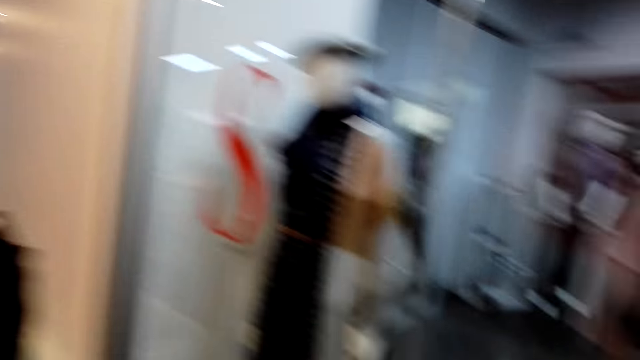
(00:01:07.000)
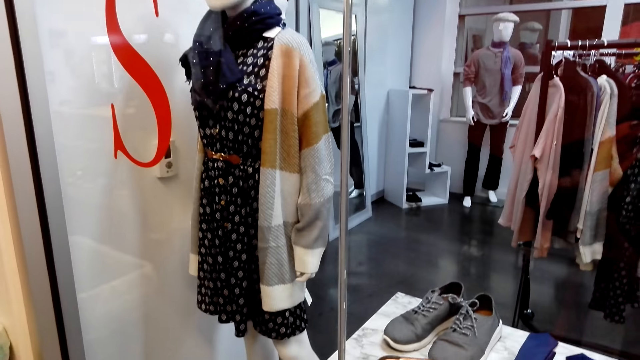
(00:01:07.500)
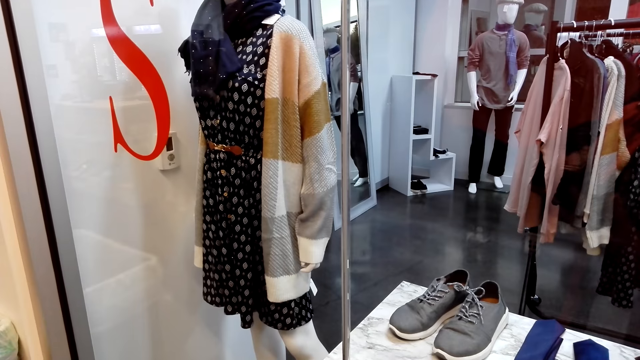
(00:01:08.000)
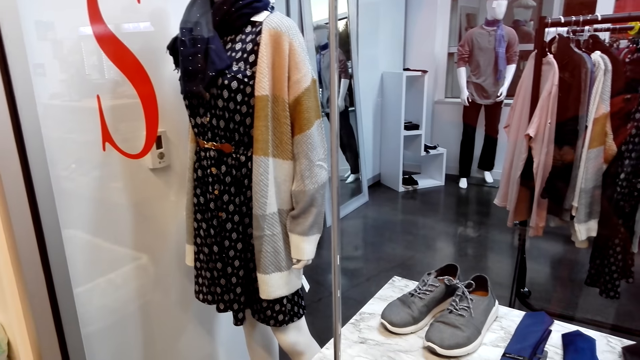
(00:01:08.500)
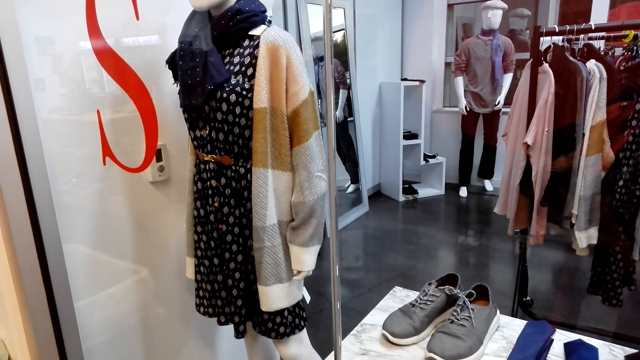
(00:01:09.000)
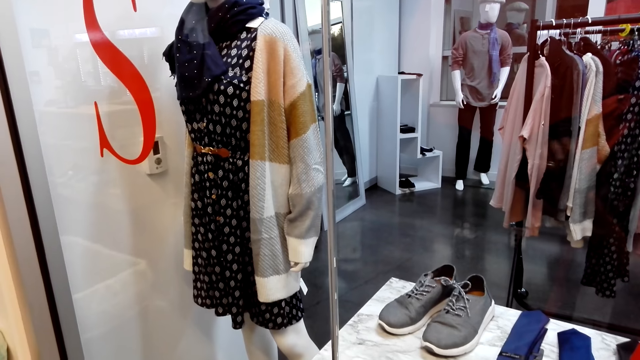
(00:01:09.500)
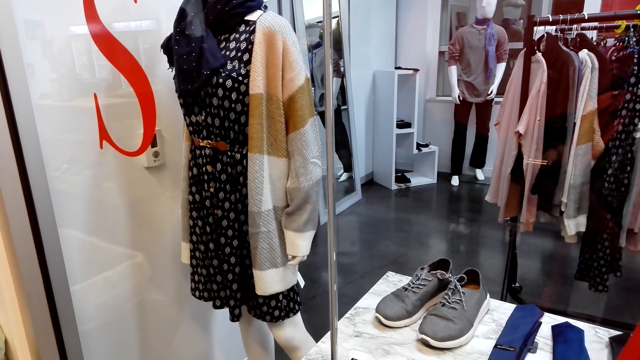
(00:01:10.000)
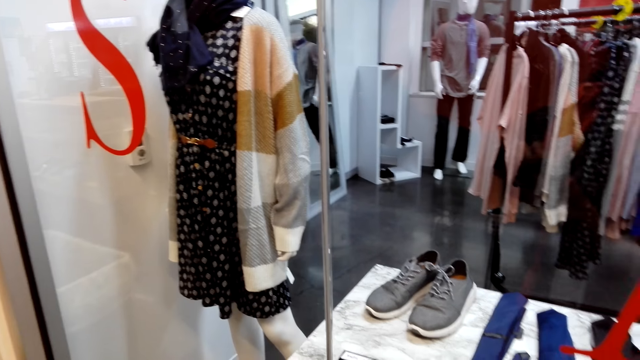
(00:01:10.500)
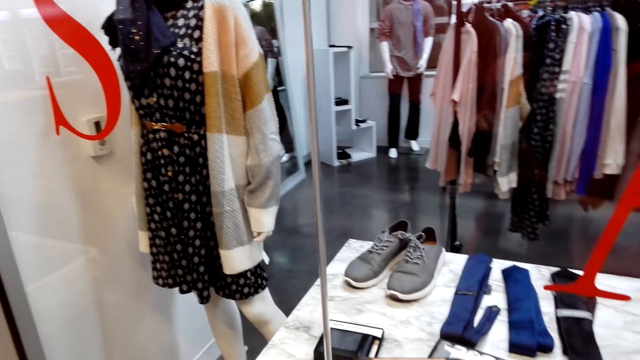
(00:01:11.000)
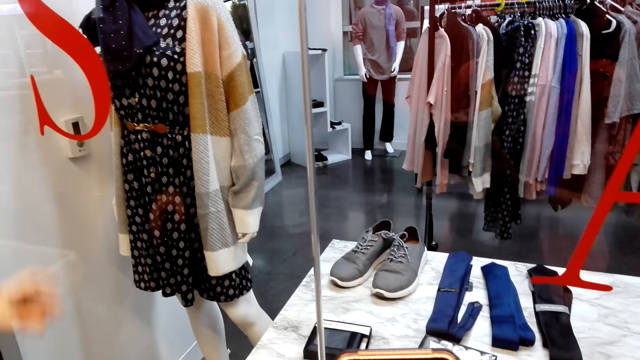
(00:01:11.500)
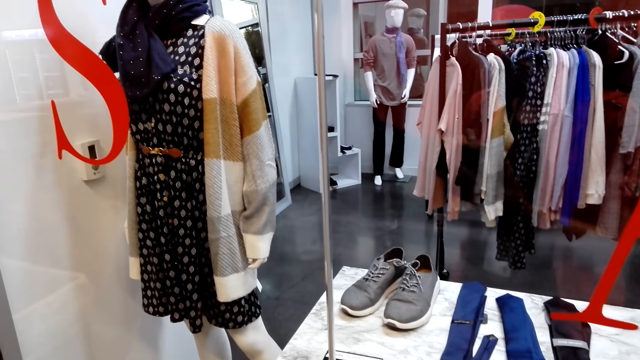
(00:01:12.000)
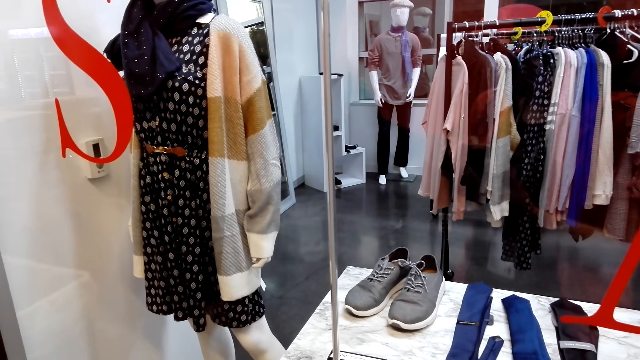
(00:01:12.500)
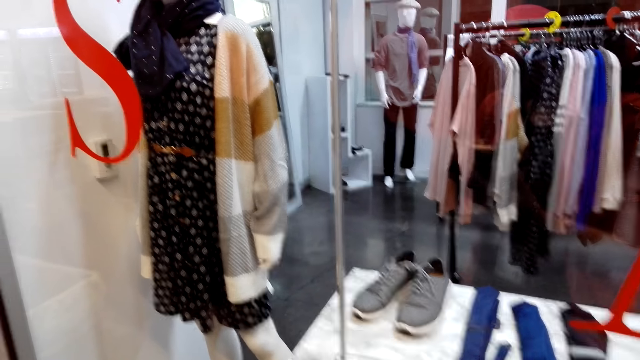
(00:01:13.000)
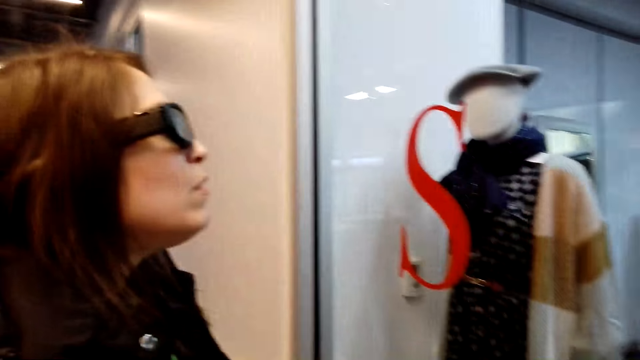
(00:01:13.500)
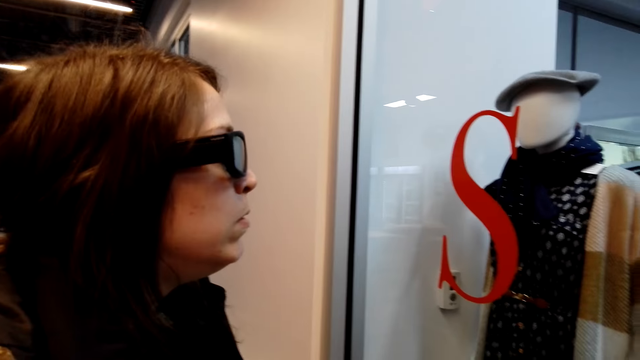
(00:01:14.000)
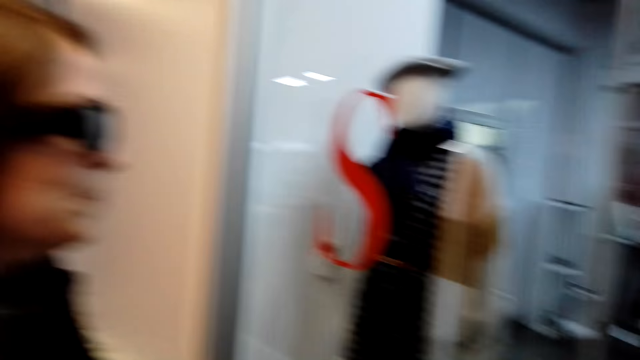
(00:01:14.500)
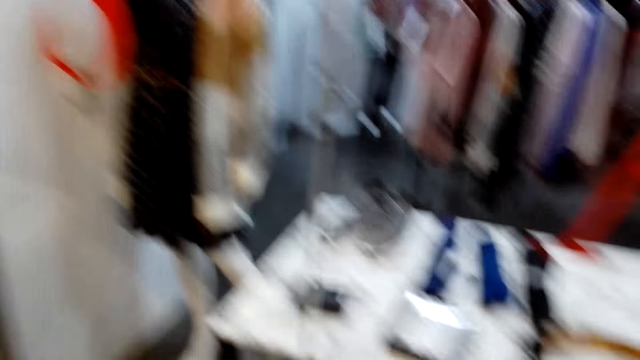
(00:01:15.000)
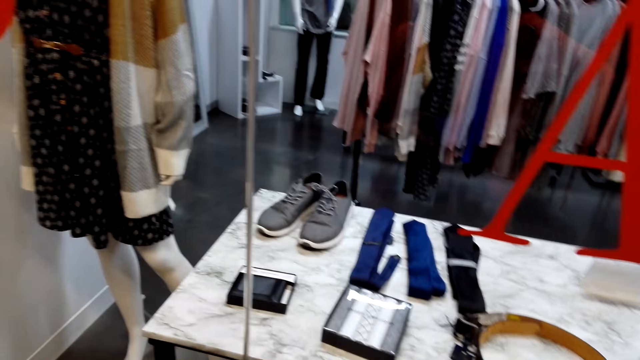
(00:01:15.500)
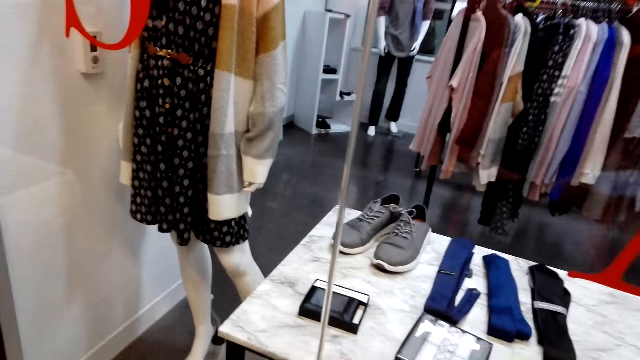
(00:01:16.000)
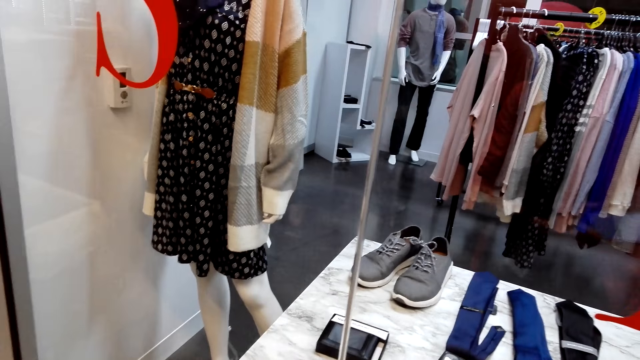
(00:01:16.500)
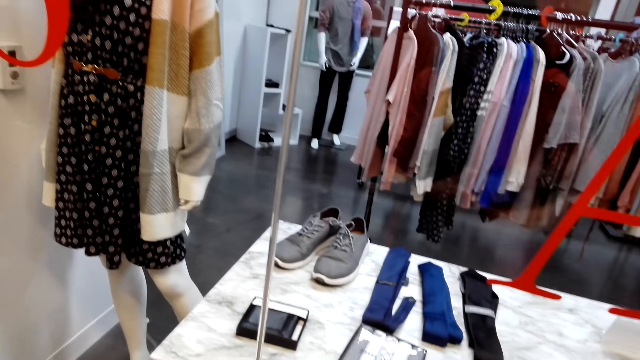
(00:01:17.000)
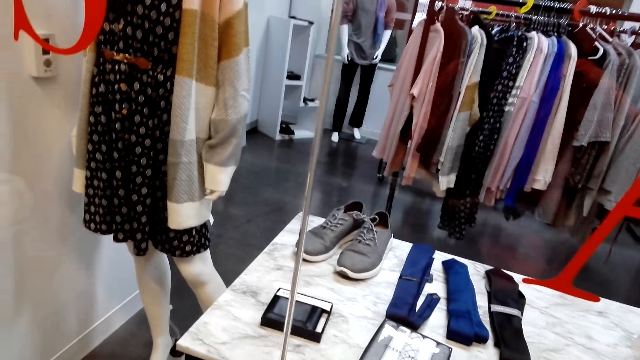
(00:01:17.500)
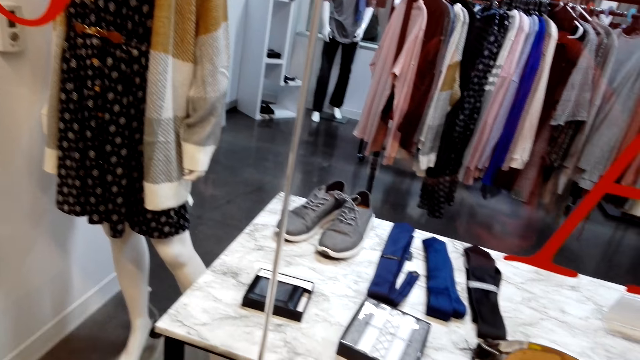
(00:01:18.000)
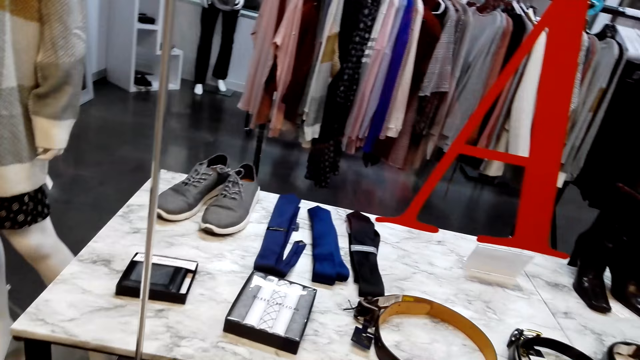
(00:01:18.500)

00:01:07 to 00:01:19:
The camera wearer looks at the clothes store. They talk to a lady and look at the lady. They look at the clothes store.

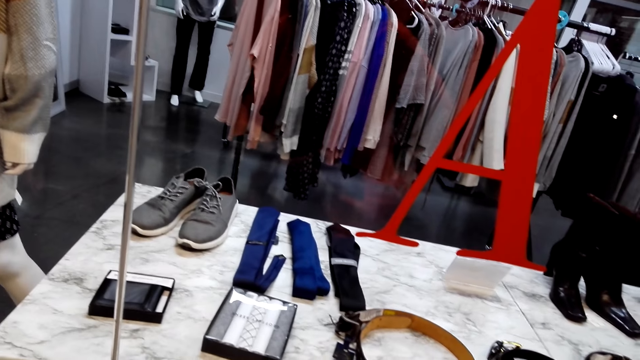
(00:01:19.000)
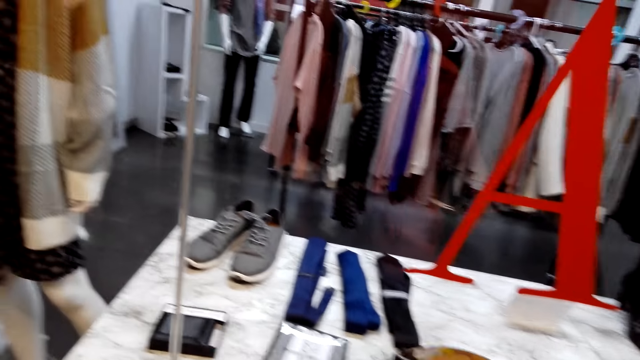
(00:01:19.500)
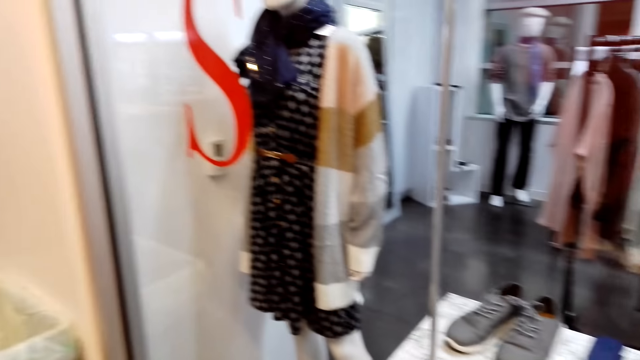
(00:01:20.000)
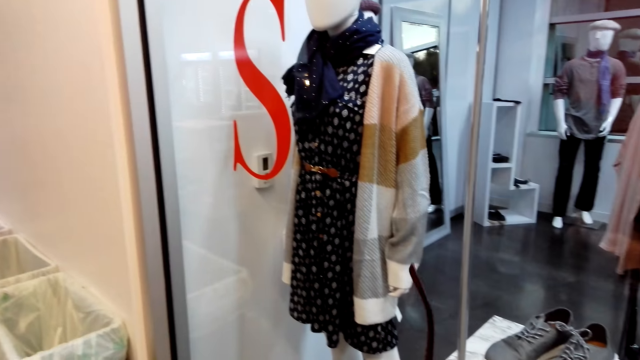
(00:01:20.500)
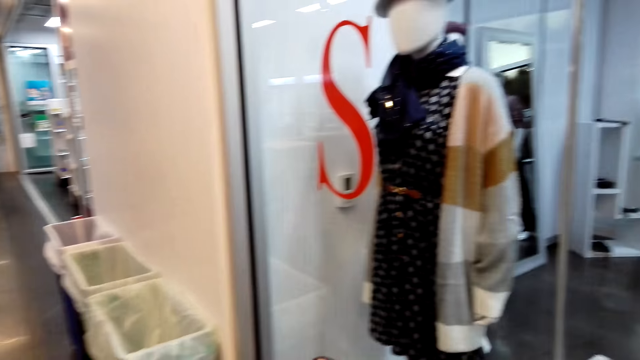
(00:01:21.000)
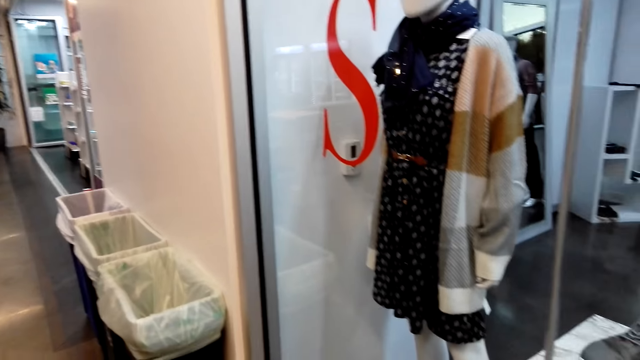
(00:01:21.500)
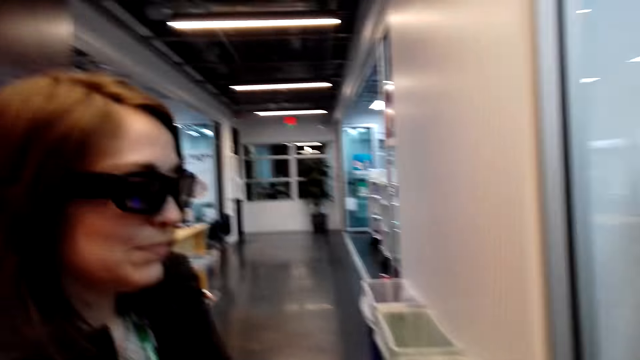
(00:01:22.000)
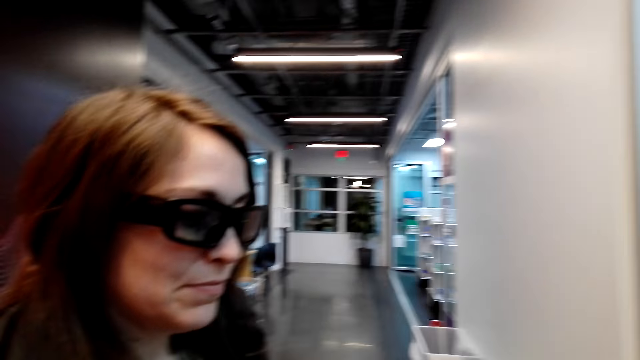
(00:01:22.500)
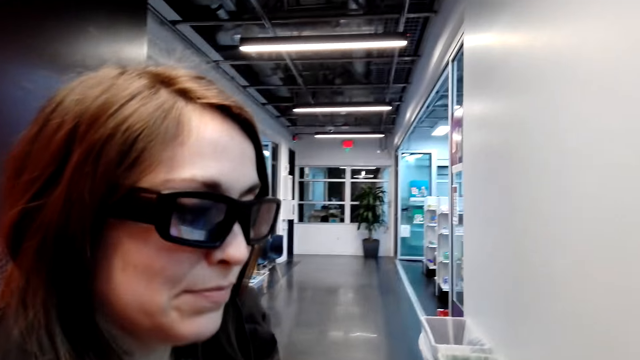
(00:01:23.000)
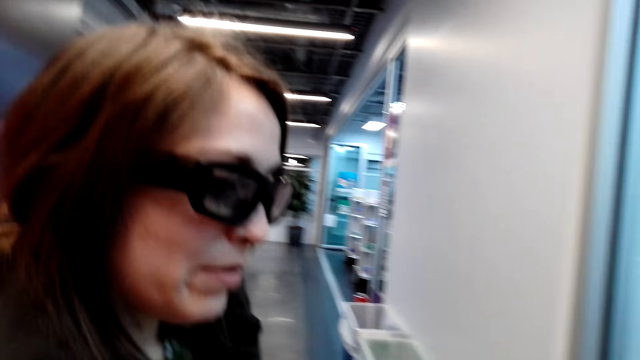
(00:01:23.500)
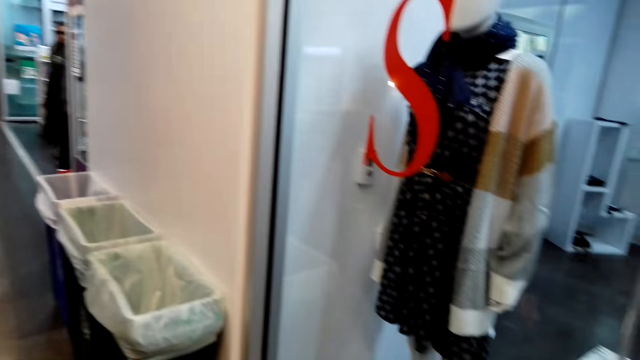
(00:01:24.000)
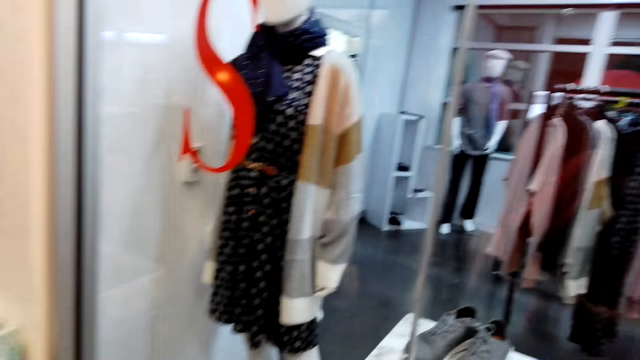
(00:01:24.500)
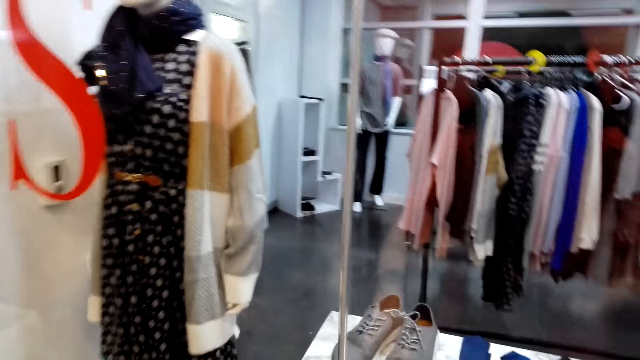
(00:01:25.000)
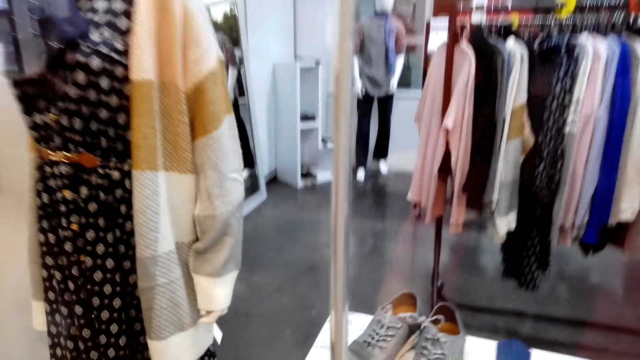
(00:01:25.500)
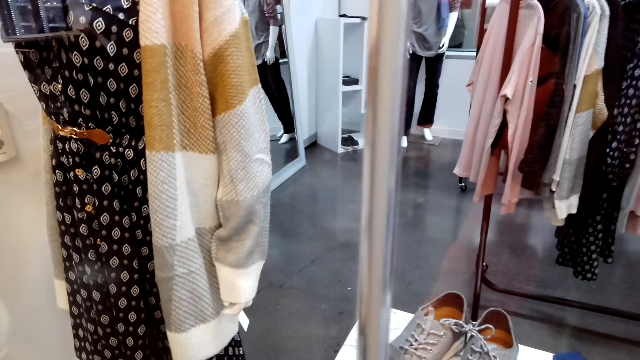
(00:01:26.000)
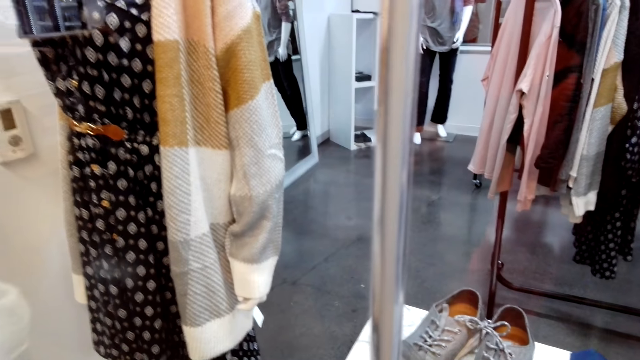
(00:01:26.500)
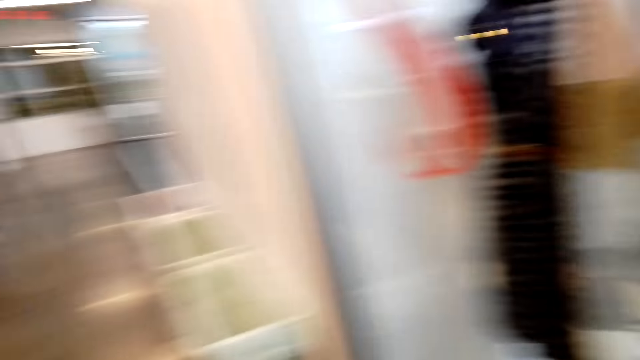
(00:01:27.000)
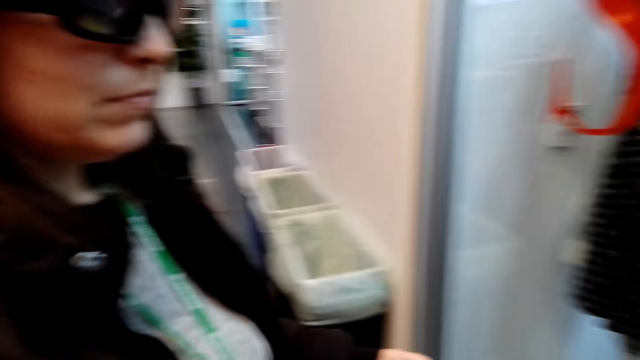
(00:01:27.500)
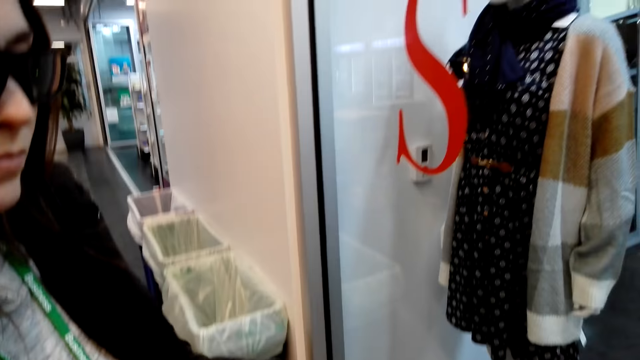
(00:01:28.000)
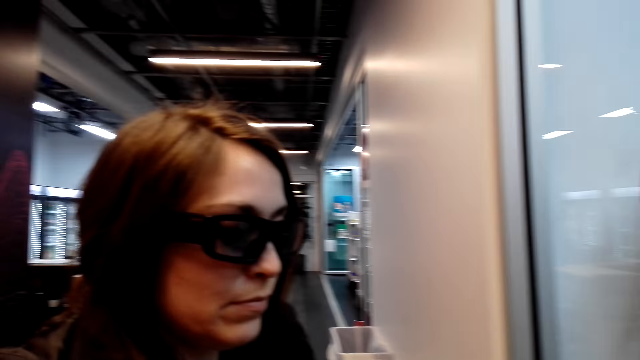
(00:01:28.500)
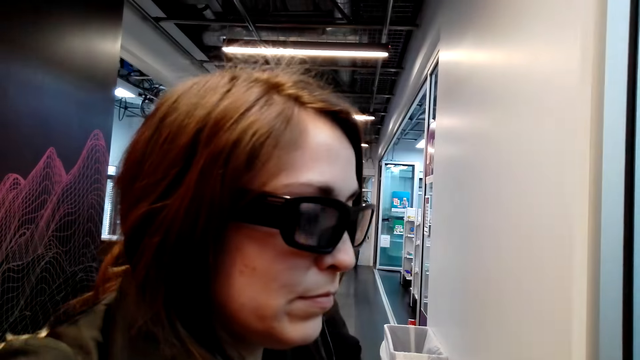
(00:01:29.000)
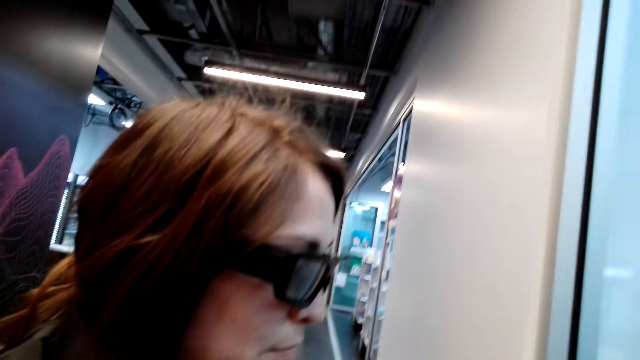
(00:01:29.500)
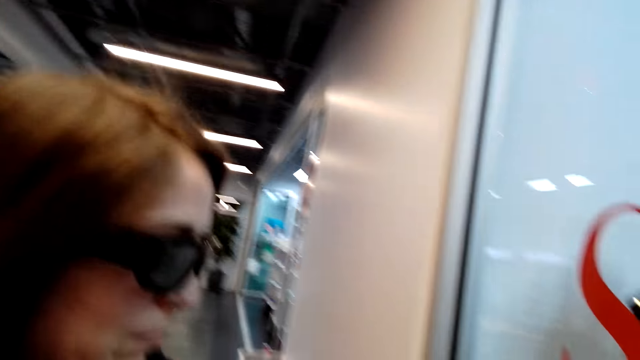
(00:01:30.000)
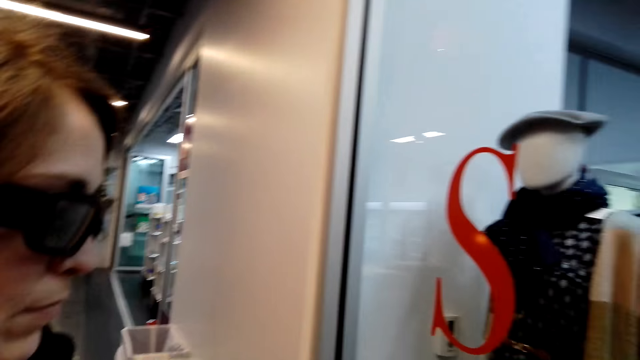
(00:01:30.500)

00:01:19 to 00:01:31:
The camera wearer talks to a lady and looks at the lady. They look at the clothes store. They look at the lady and talk to the lady.
